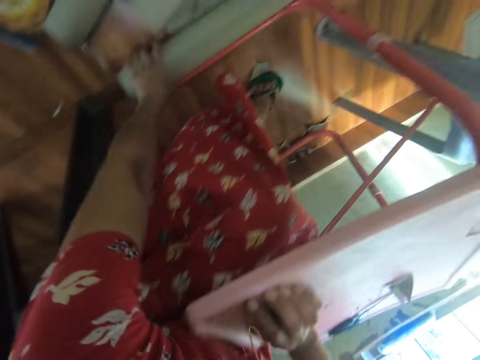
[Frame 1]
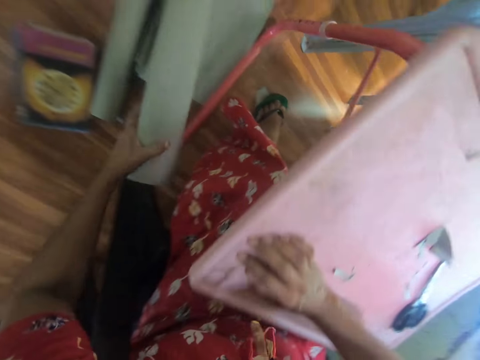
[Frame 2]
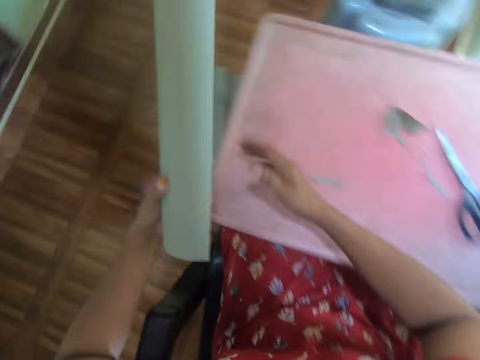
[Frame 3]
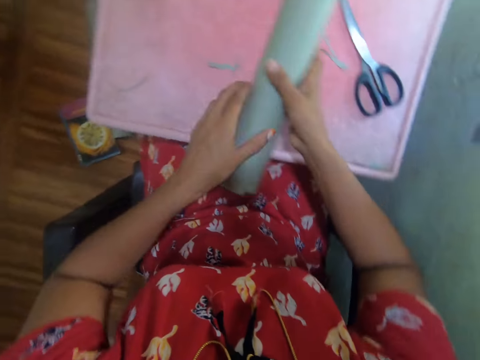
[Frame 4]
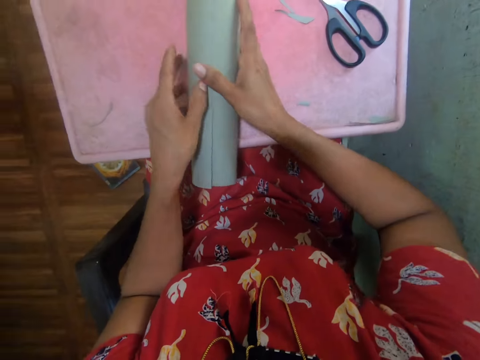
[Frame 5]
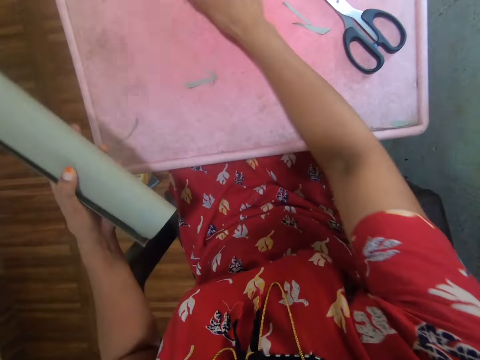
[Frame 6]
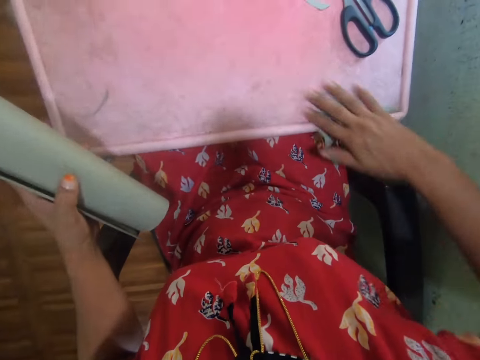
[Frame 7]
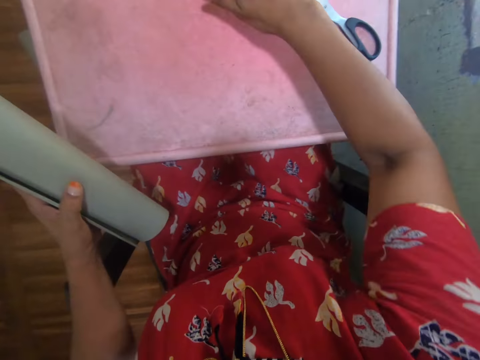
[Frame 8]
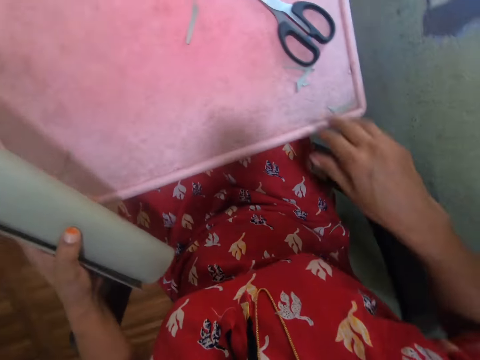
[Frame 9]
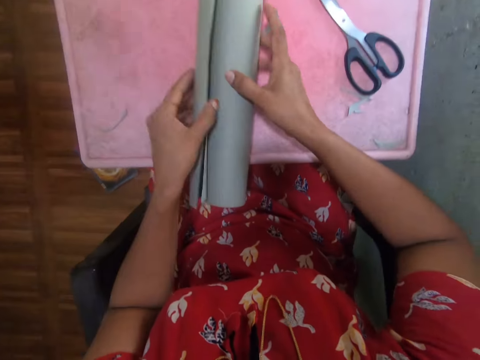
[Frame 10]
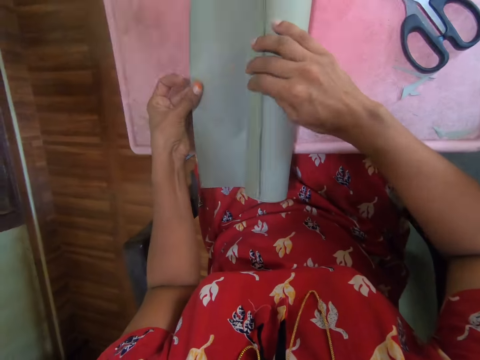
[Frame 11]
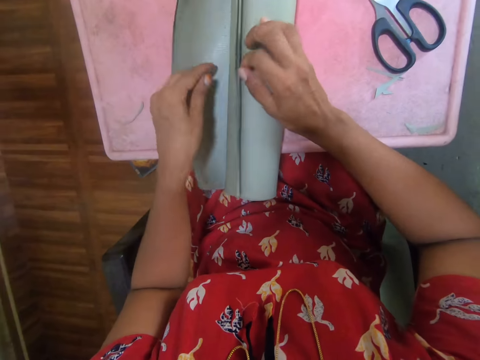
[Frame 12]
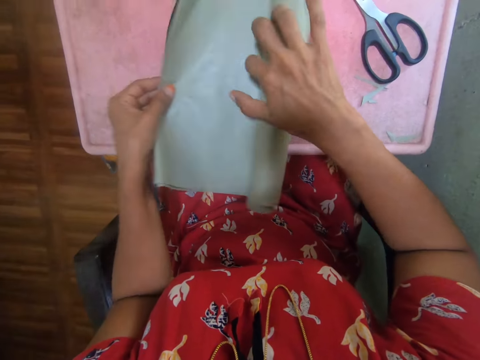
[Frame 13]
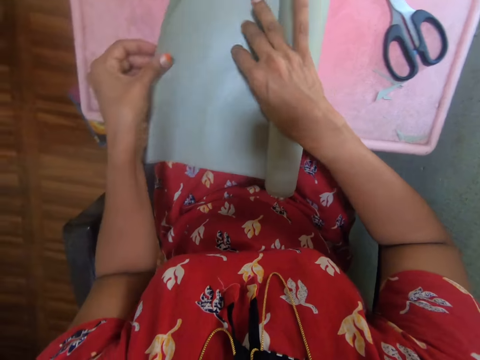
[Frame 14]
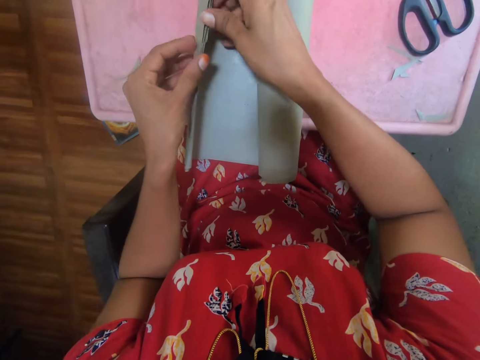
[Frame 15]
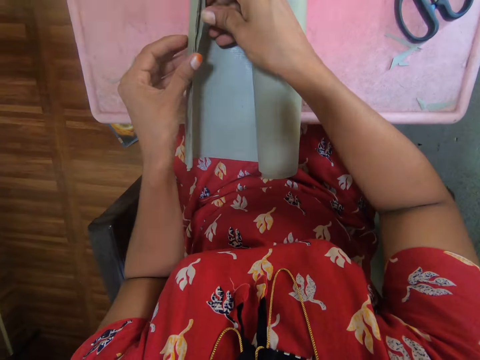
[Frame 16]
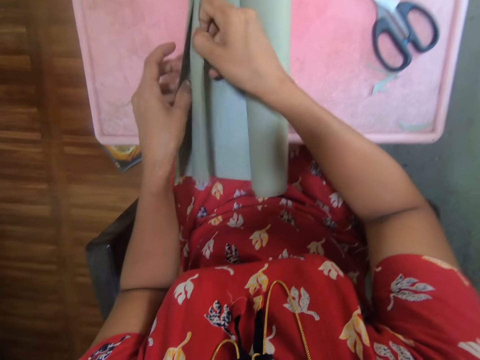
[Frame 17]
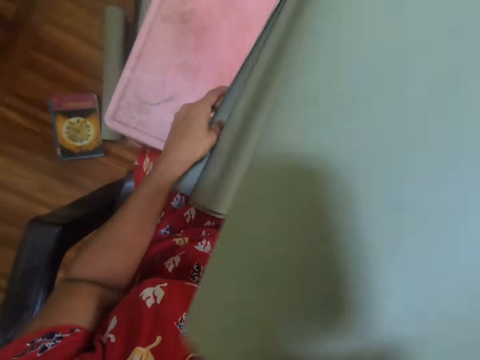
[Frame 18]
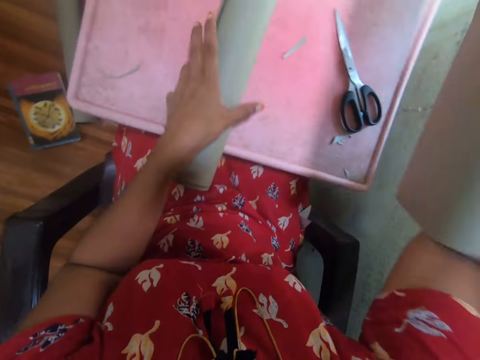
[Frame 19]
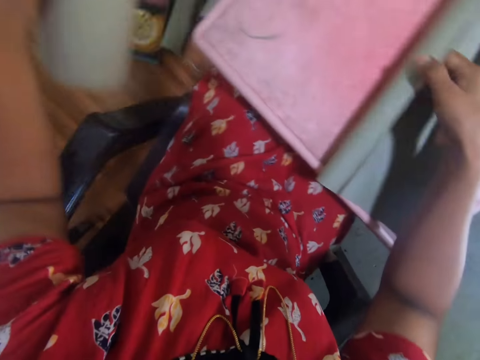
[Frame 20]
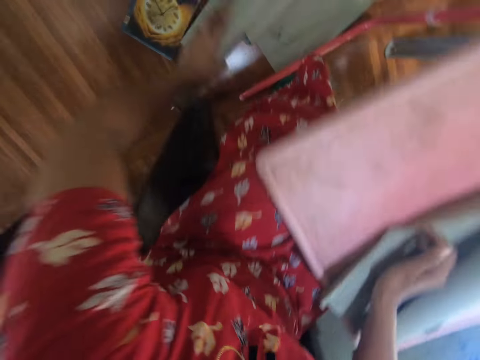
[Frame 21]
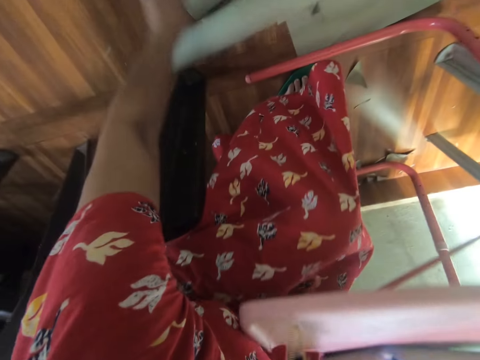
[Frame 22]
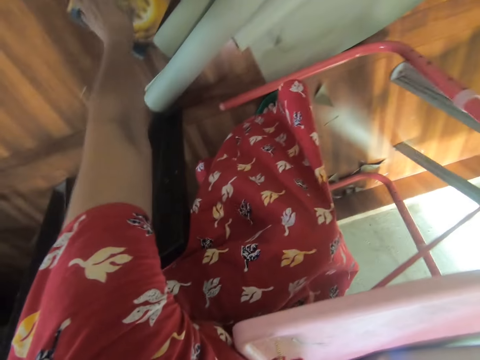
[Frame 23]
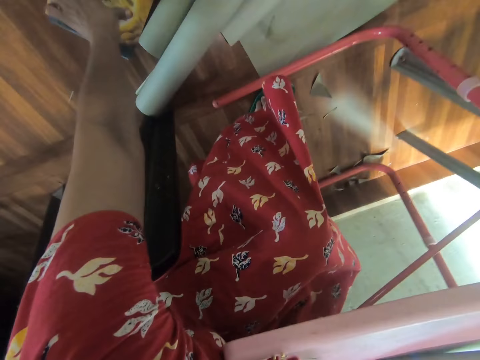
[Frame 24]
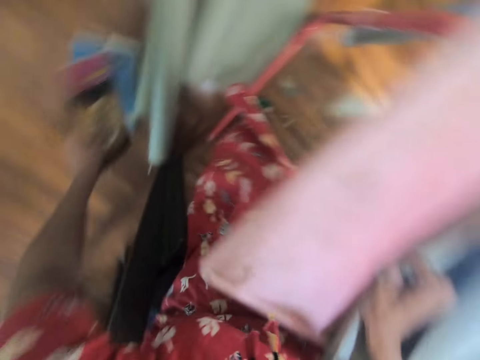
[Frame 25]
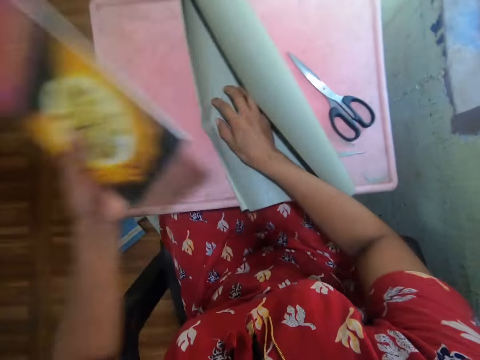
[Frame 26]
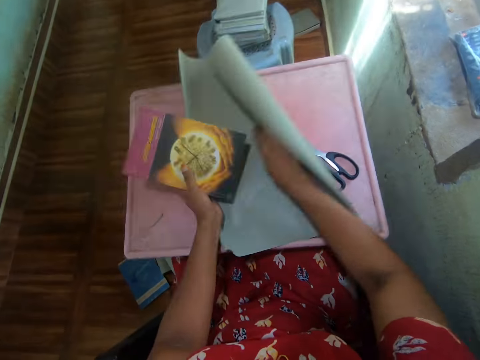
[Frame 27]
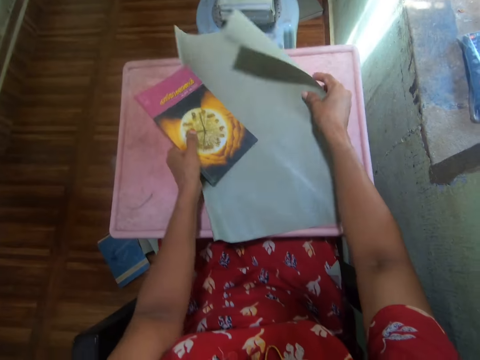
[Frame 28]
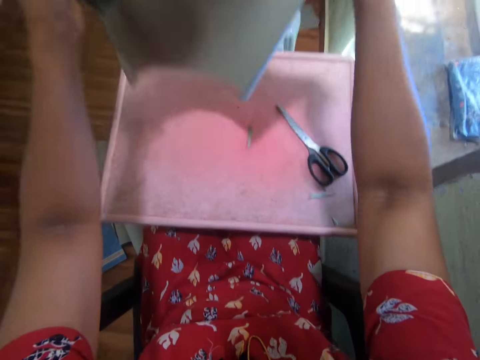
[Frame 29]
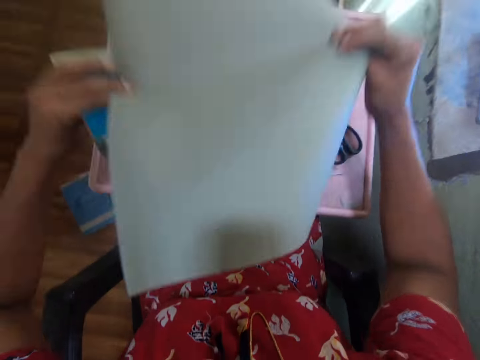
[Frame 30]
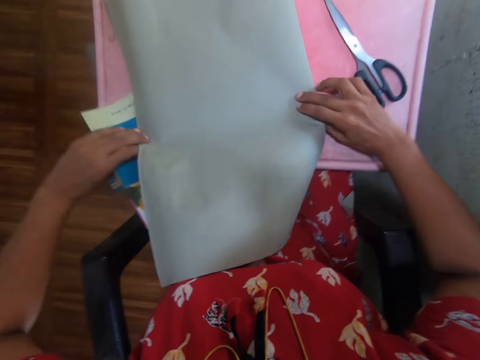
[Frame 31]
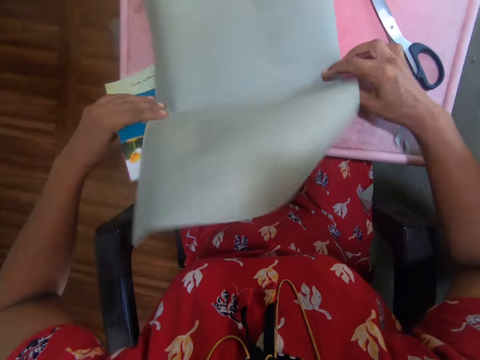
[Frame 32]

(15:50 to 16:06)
The camera wearer picks up a covering paper or bunch of paper from the ground. She wipes the table with her hand. She places the papers on the table and unfolds the papers. She removes a piece of the covering paper from the rolled covering papers. She picks the bunch of papers from the table. She places the paper on the table. She places the papers on the floor. She picks the book from the ground. She straightens the piece of paper. She flips the covering paper.

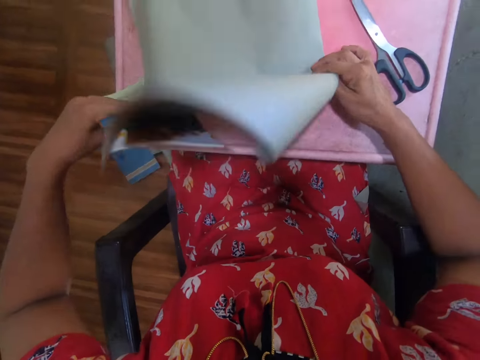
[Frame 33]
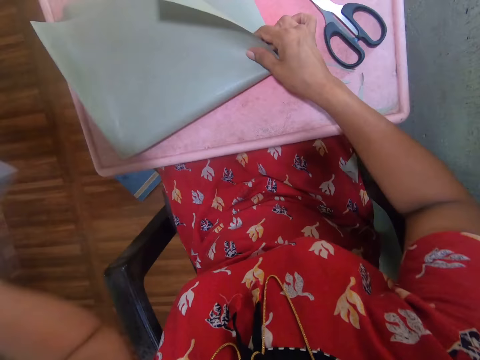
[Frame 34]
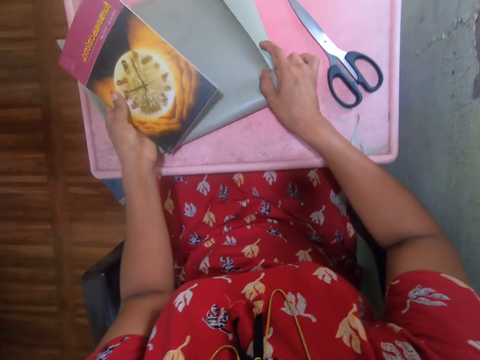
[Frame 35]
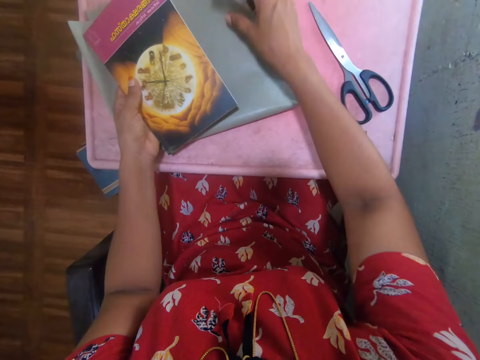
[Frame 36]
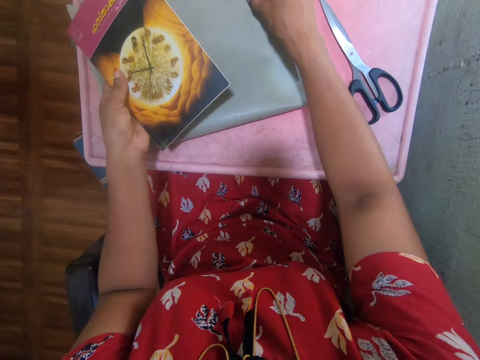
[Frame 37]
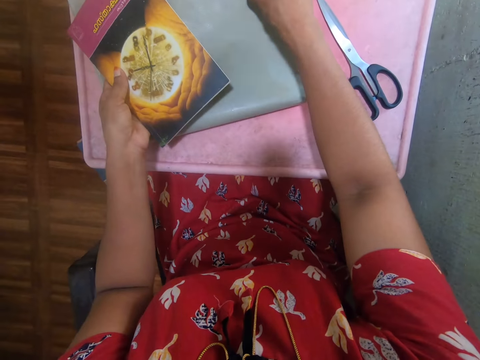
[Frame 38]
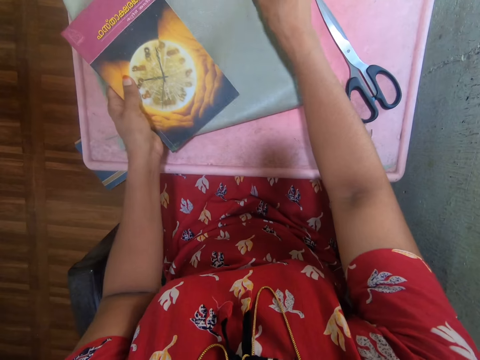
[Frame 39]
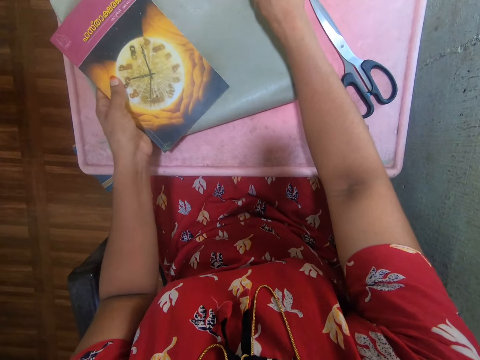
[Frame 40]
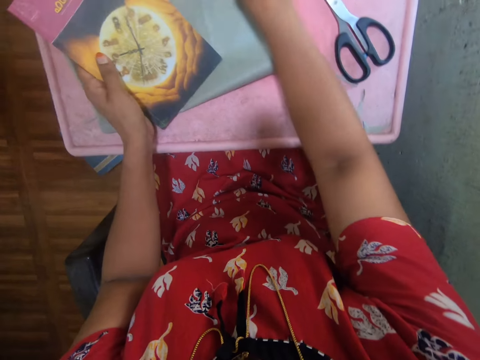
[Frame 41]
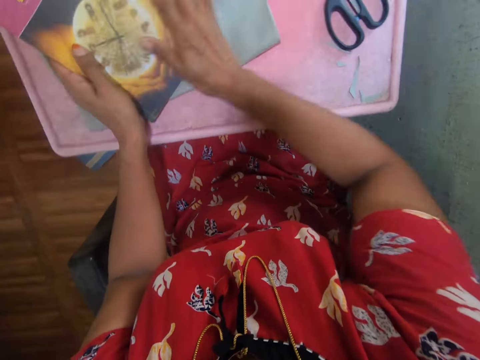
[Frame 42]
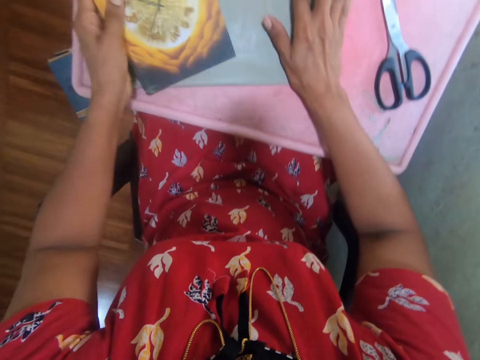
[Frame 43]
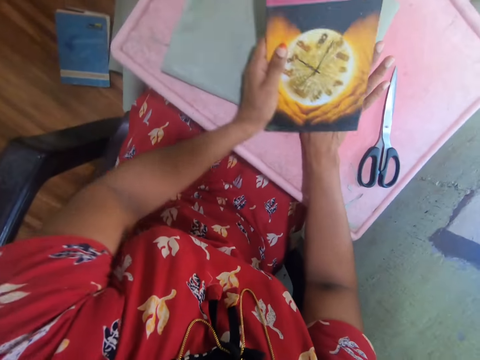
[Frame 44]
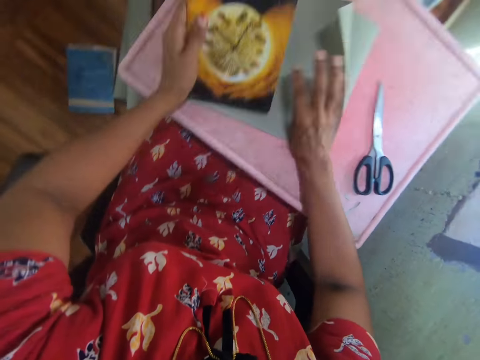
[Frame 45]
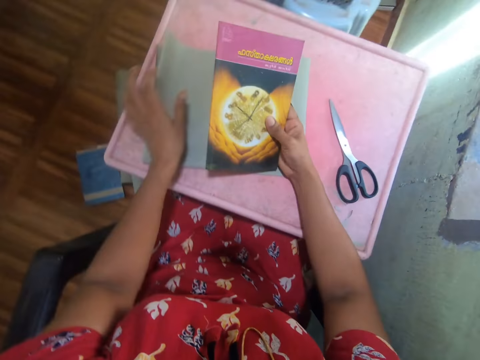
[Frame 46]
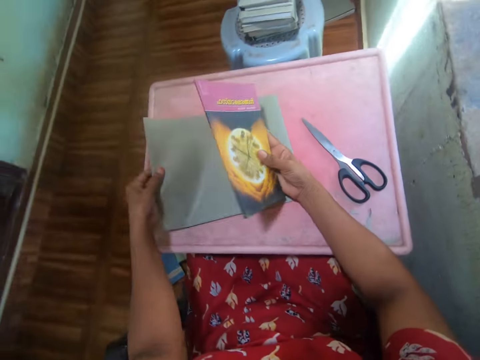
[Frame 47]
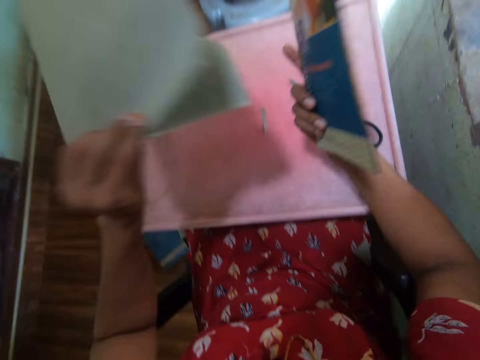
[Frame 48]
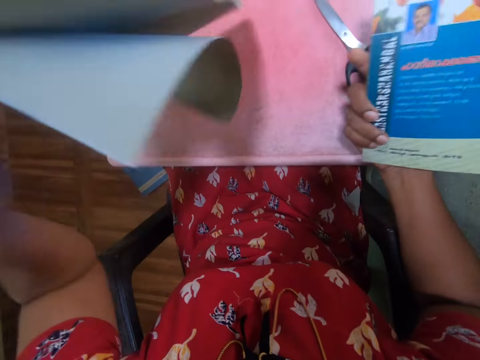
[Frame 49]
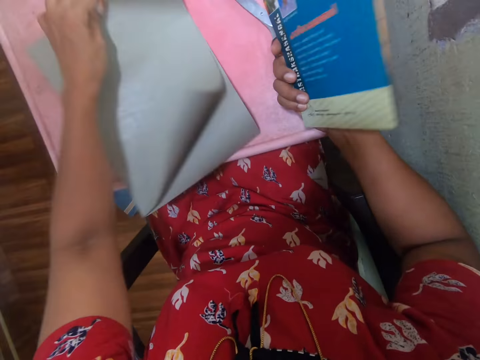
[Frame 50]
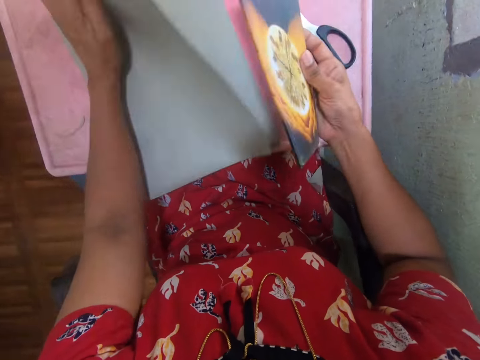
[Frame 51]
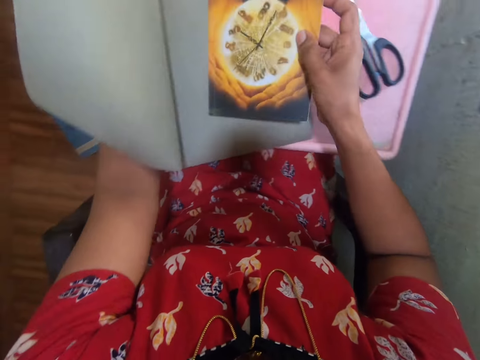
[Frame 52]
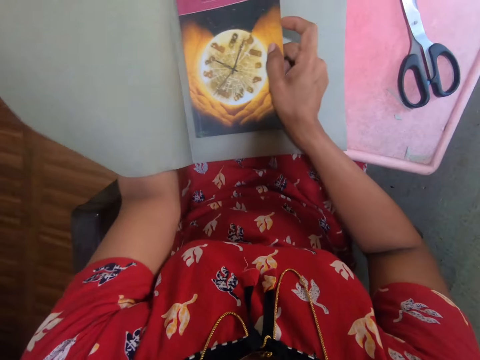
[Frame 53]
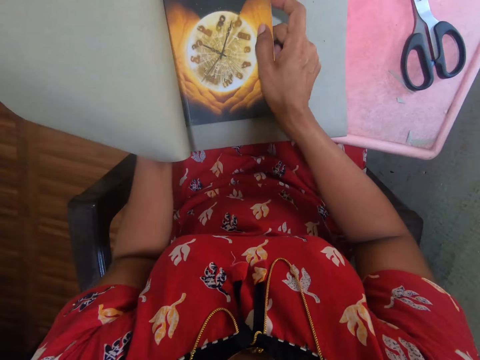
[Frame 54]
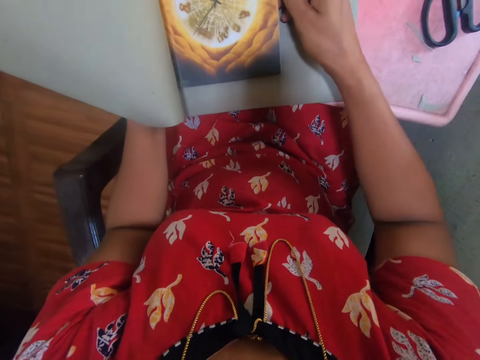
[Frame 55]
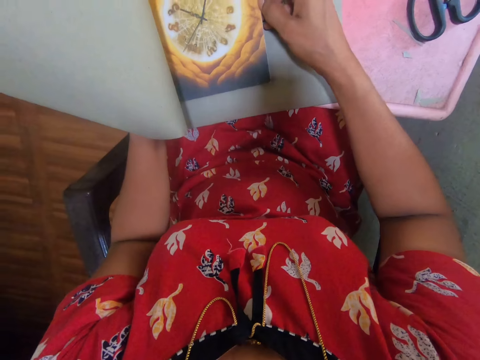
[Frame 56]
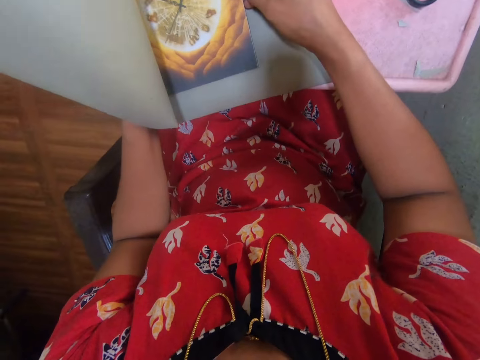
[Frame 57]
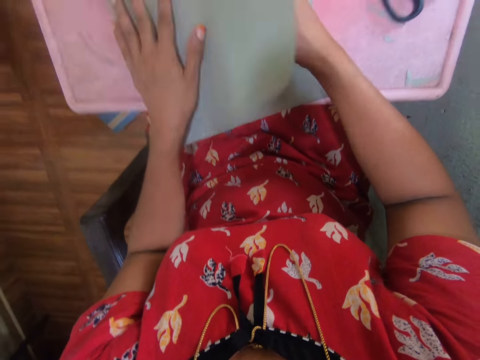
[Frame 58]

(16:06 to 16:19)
The camera wearer folds the piece of paper. They fold the covering paper. They turn over the piece of paper. They put the book between the covering paper.
